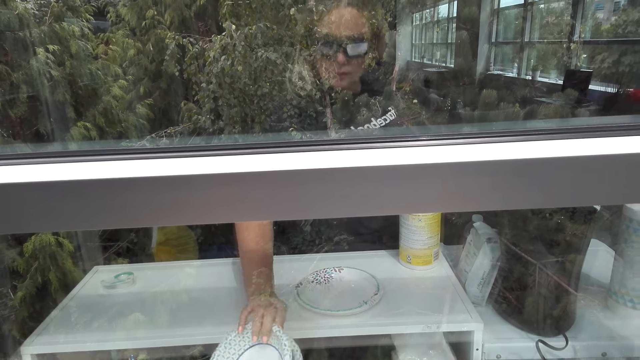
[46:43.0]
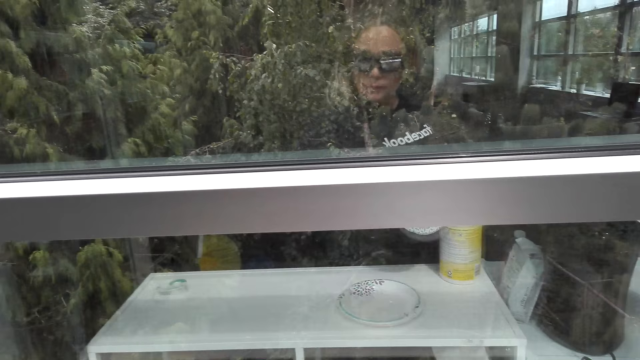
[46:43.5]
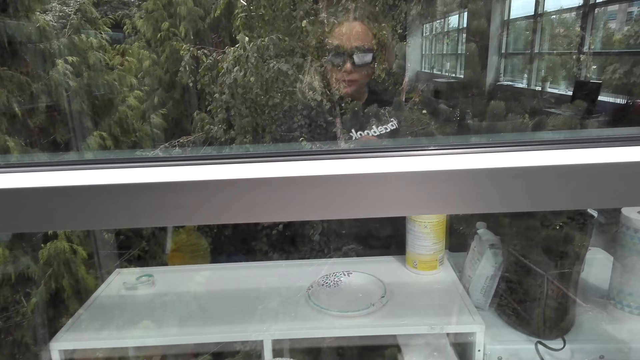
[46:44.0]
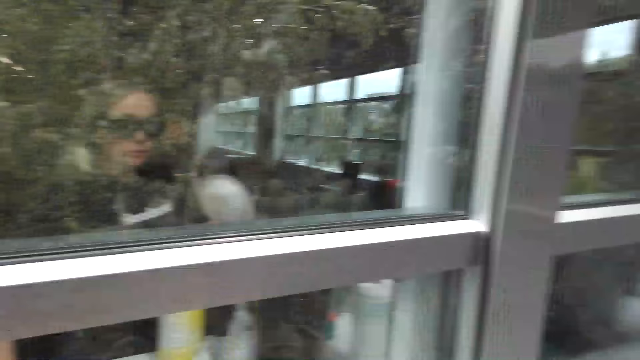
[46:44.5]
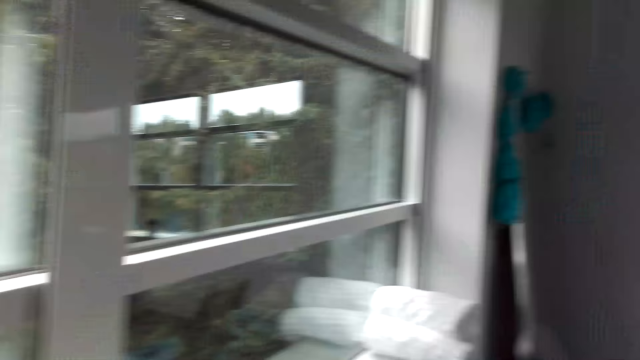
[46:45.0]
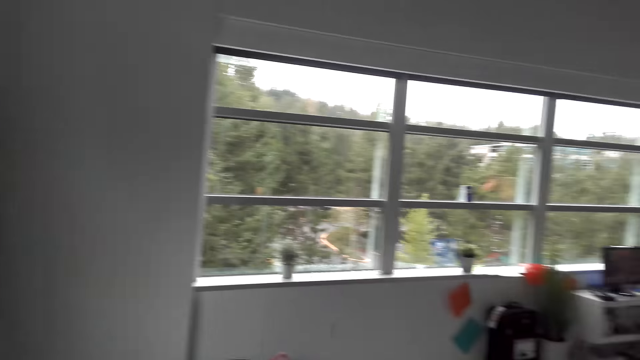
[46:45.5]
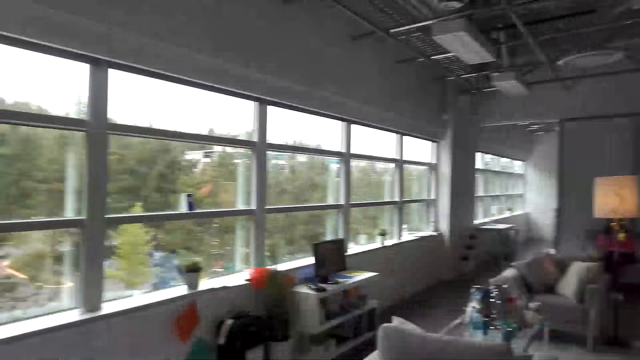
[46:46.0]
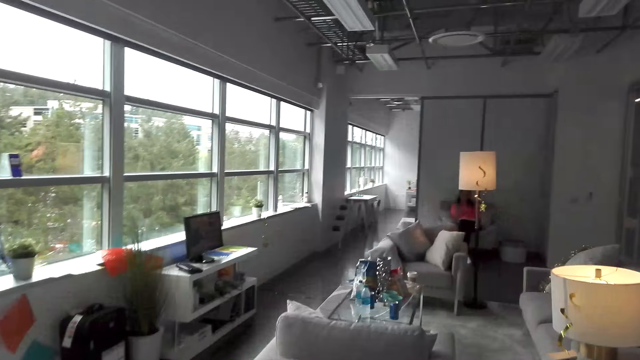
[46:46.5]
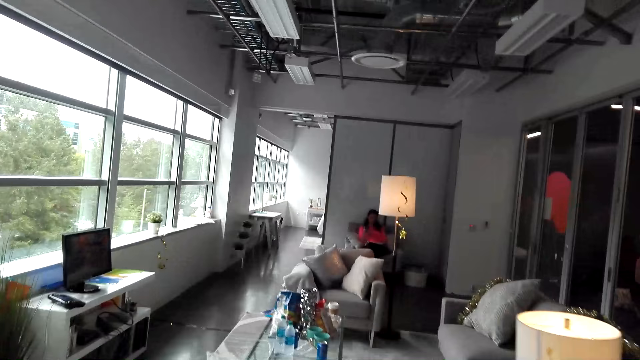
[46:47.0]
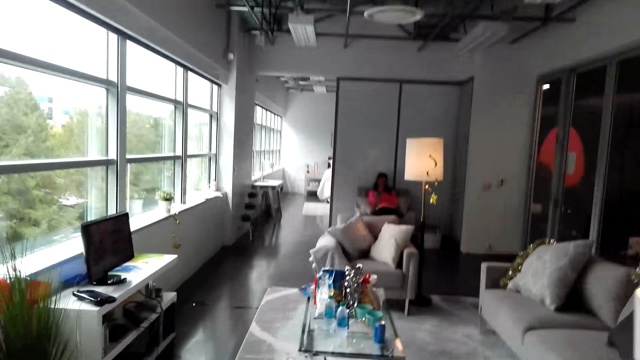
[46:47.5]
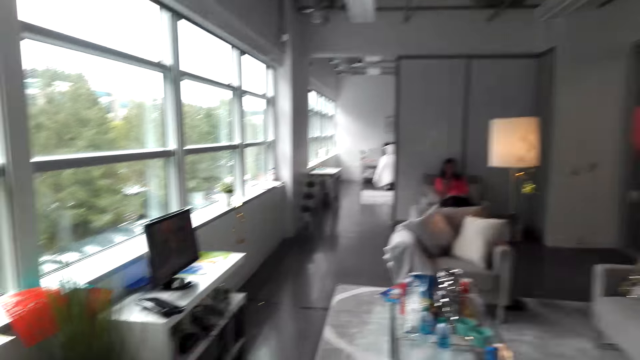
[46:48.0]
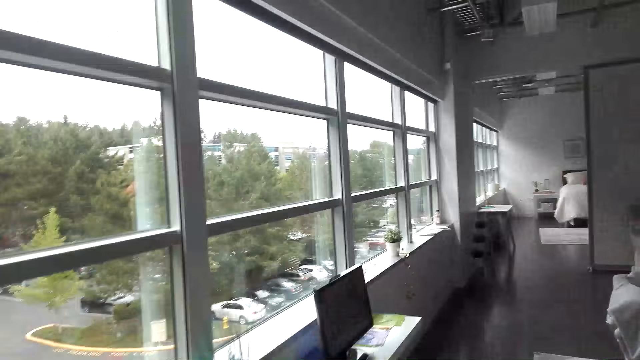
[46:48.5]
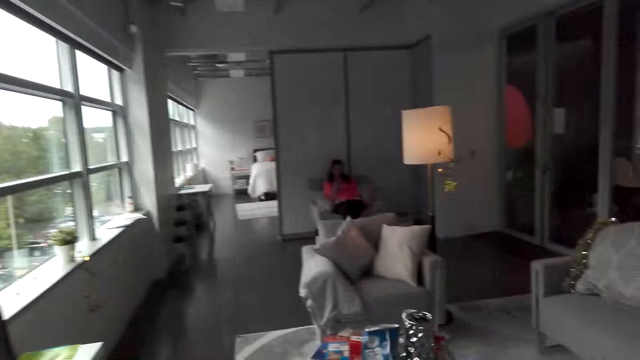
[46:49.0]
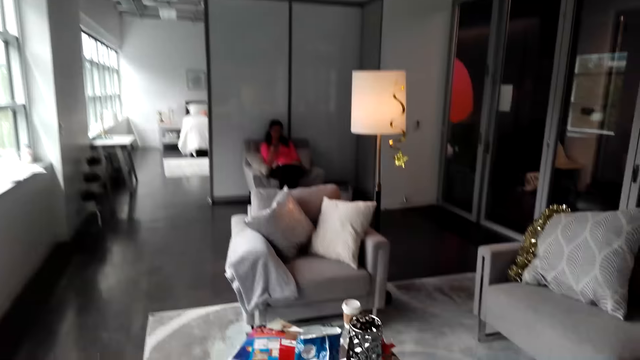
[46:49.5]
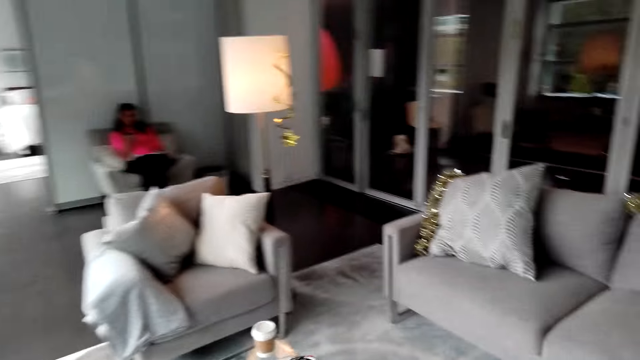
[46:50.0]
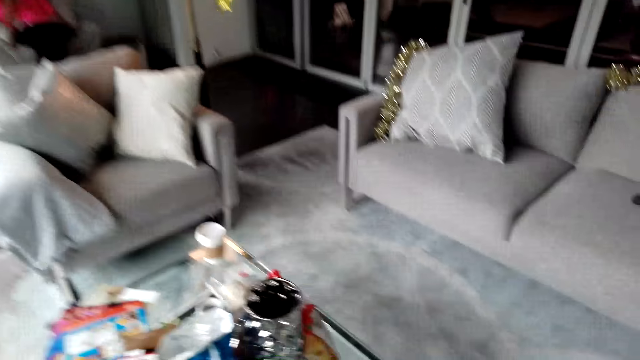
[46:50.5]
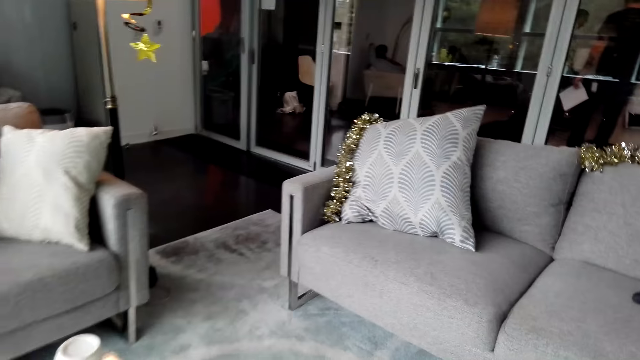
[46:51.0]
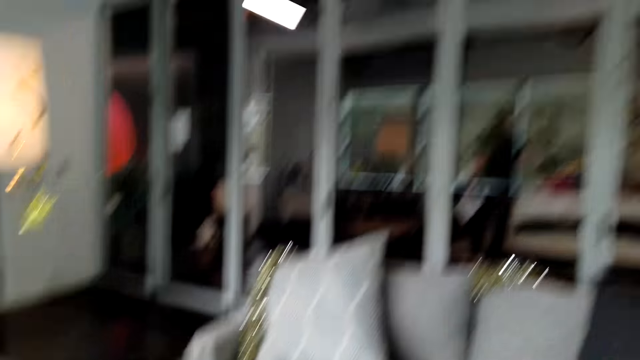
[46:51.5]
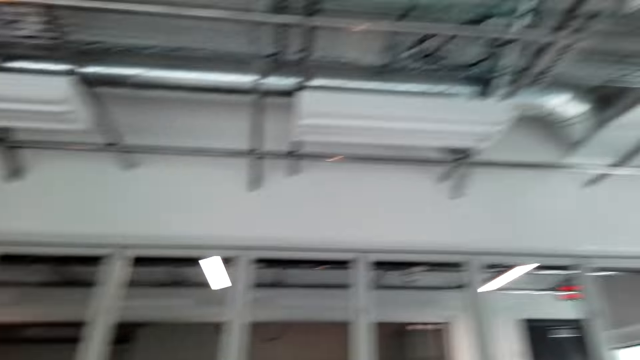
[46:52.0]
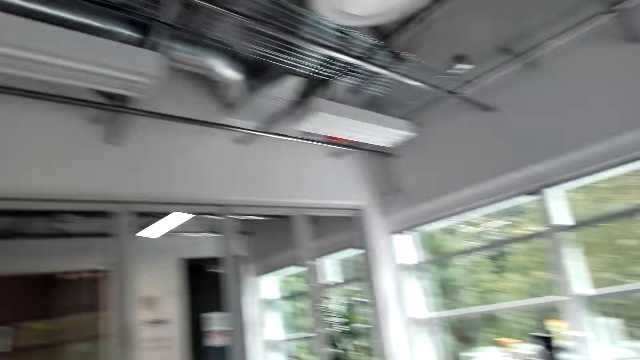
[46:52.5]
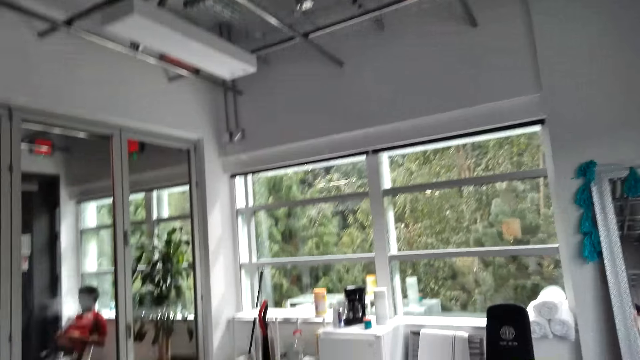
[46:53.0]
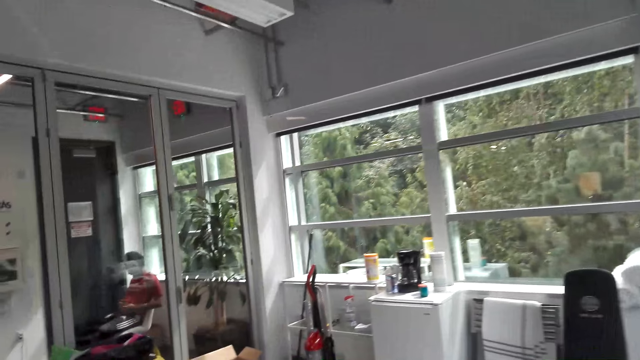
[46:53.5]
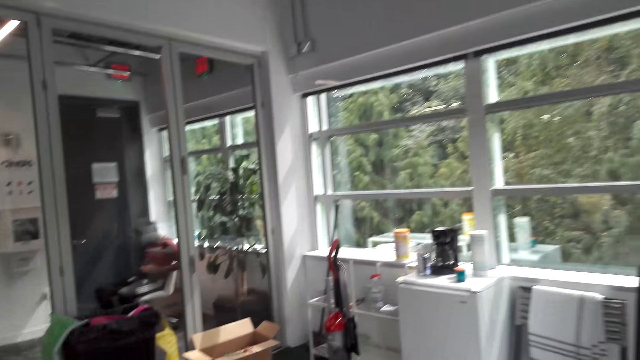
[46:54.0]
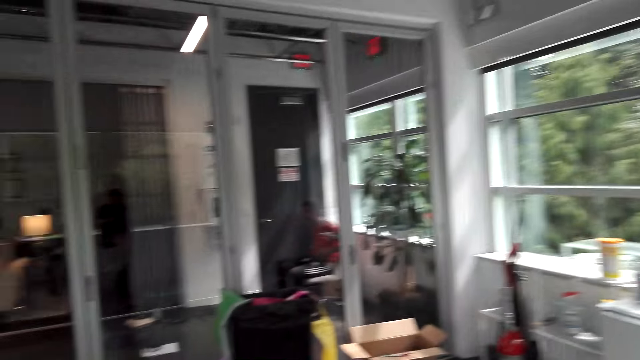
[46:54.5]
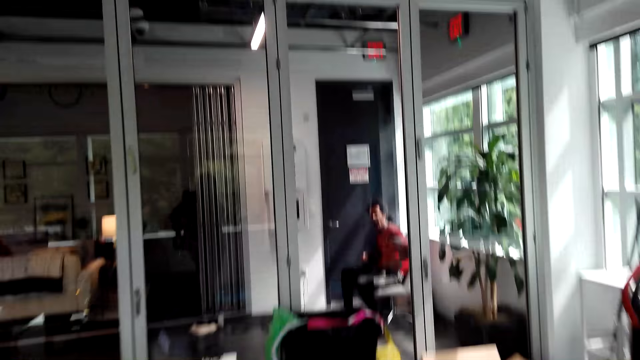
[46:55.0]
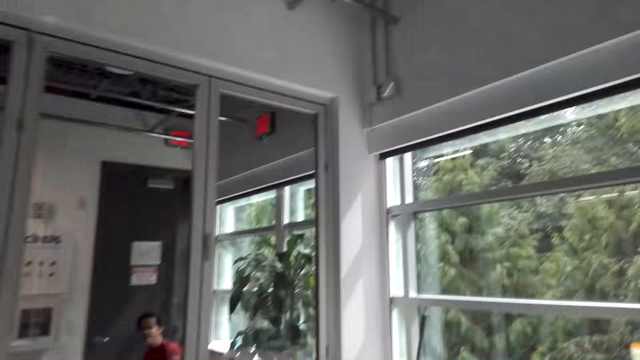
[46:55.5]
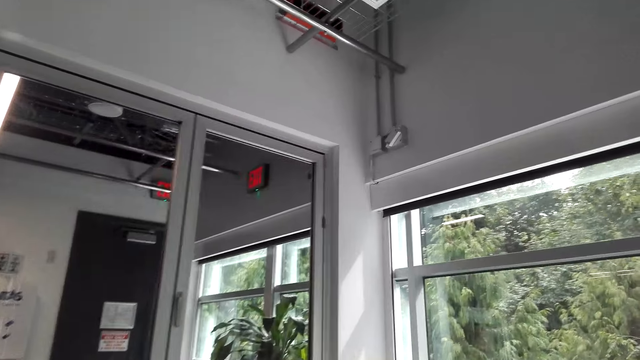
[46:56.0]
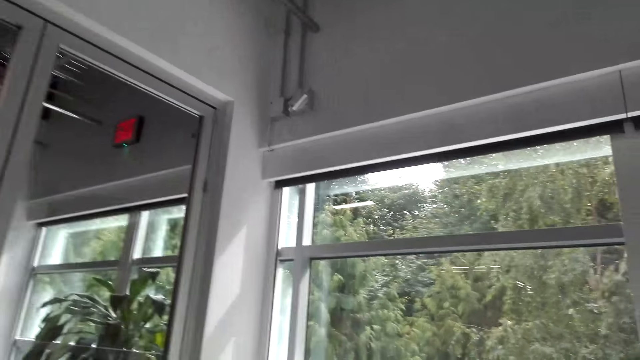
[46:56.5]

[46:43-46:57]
The camera wearer walks in the room. They put plates on the table. They walk.

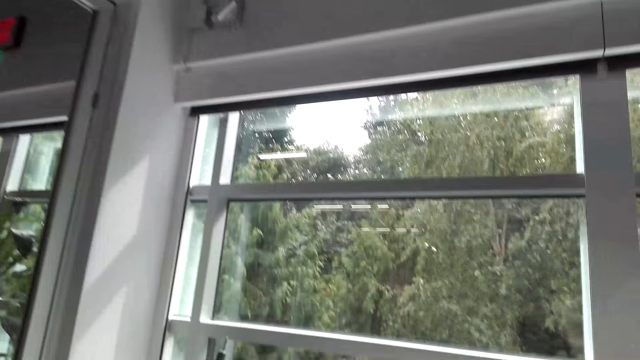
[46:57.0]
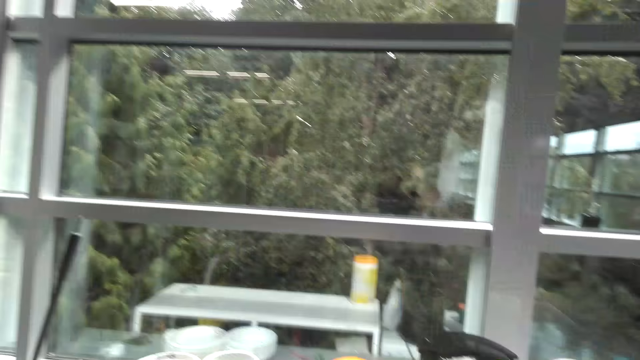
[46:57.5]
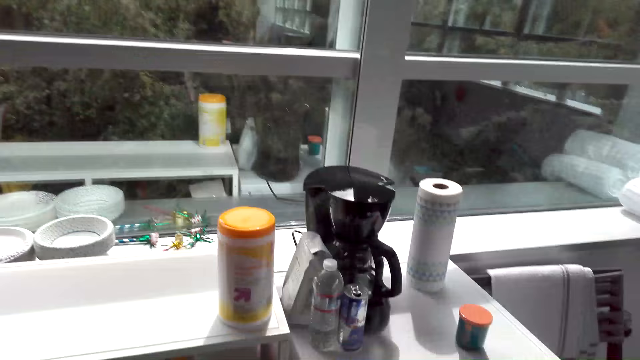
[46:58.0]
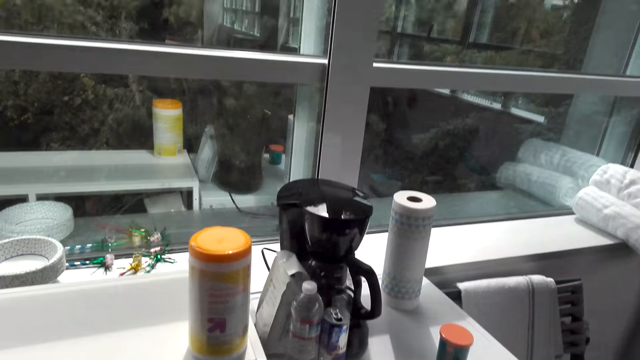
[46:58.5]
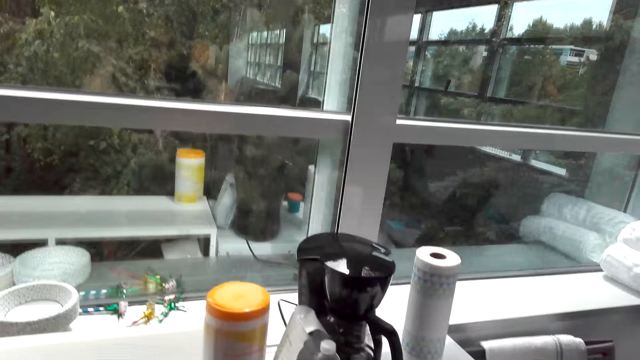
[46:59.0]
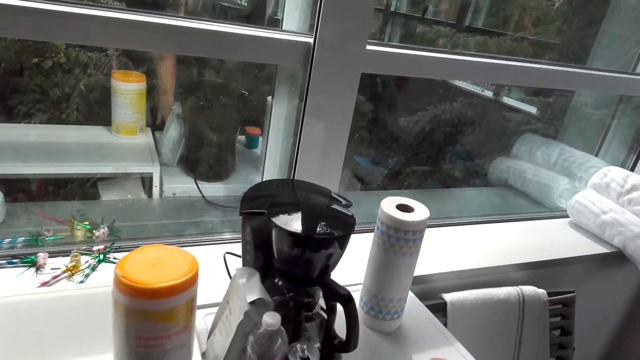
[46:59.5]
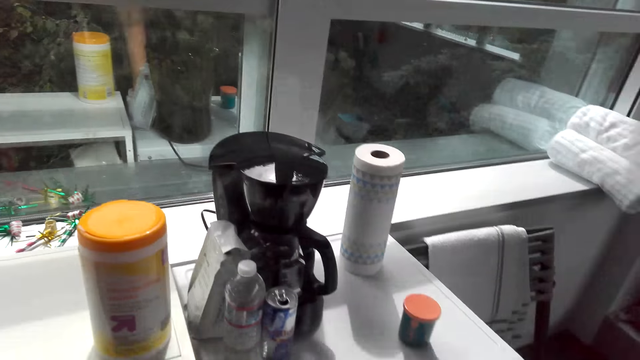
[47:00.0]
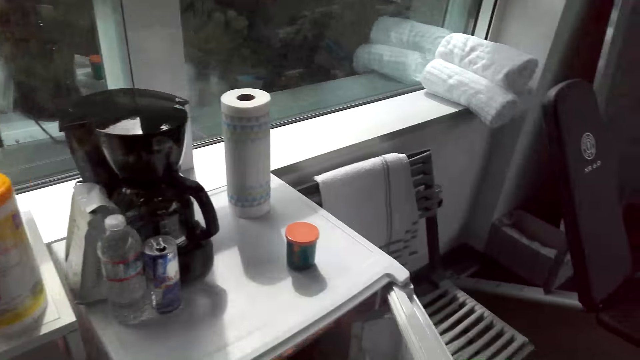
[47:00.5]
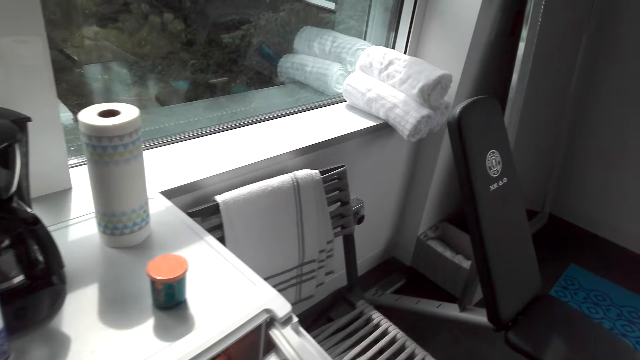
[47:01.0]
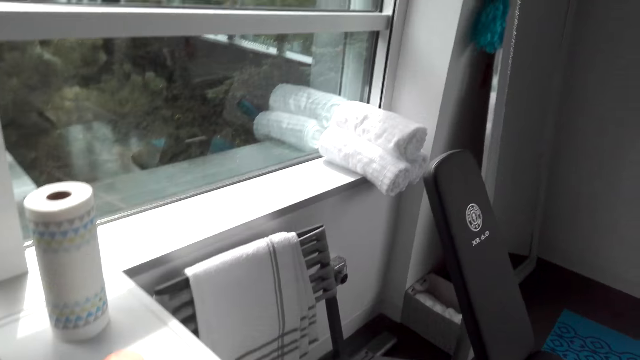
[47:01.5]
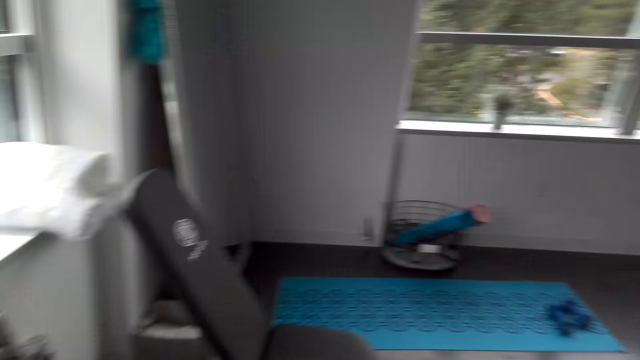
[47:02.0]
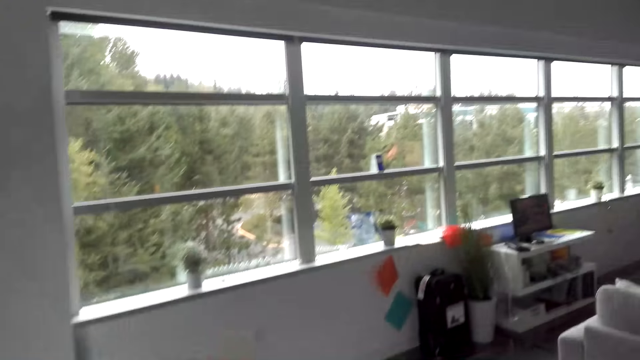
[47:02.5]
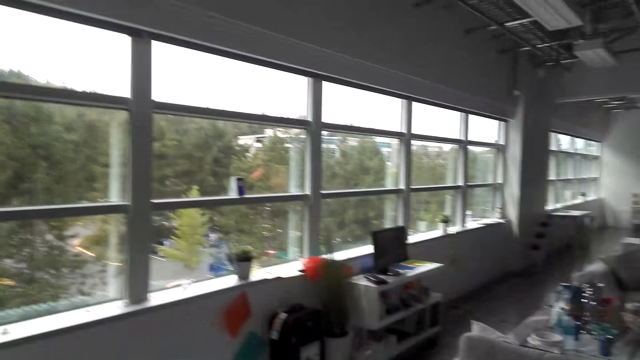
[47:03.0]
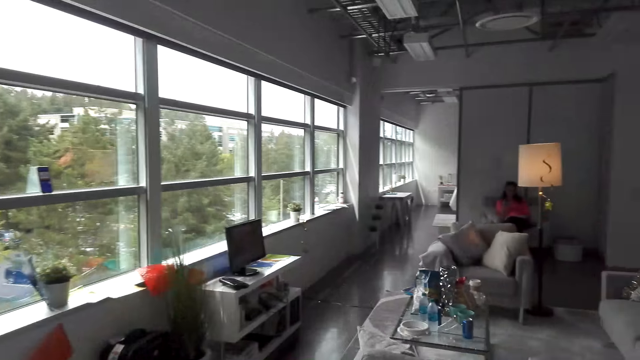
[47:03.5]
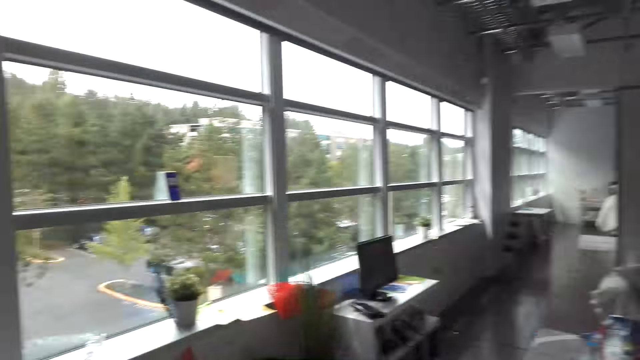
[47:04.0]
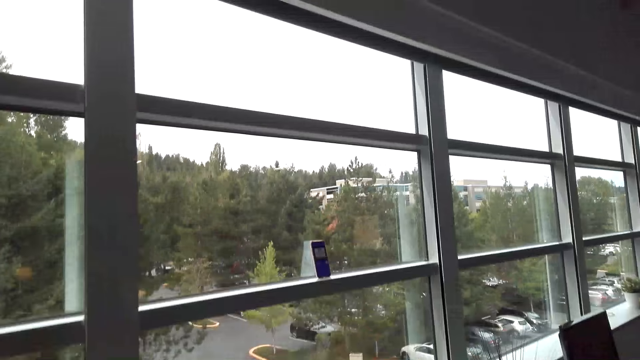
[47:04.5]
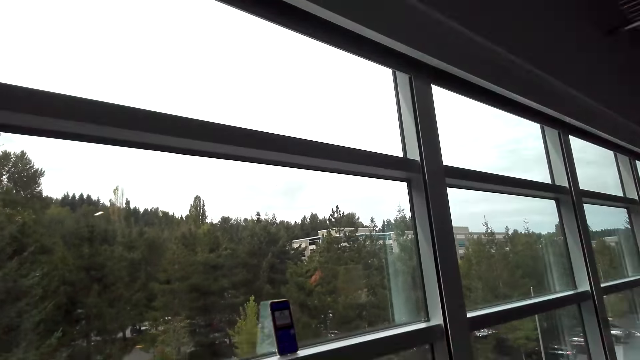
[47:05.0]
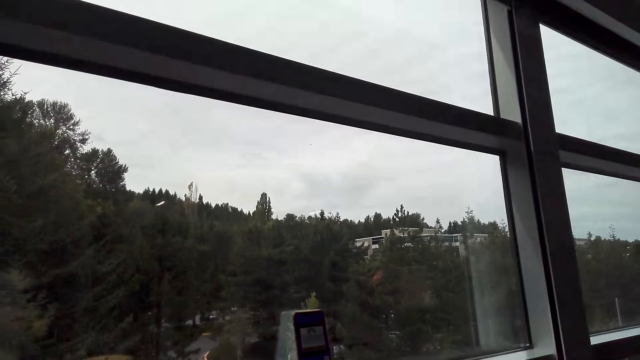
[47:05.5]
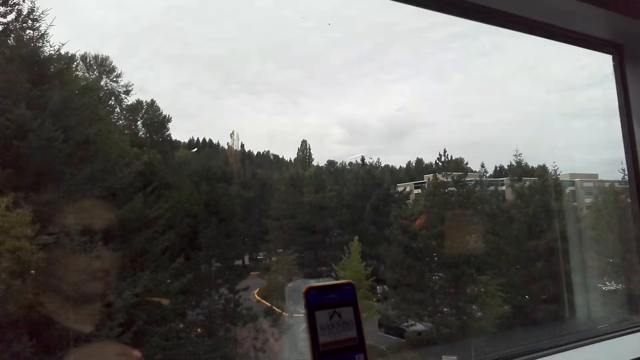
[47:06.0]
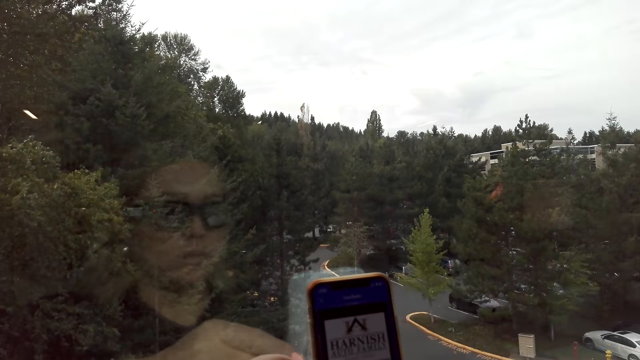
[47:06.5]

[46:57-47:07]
The camera wearer opens the fridge. They pick something. They walk in the room. They pick the cellphone.
